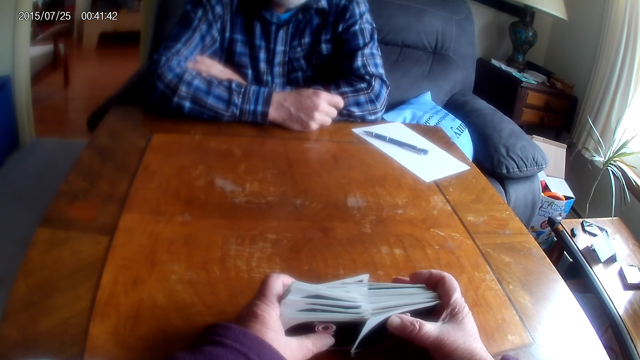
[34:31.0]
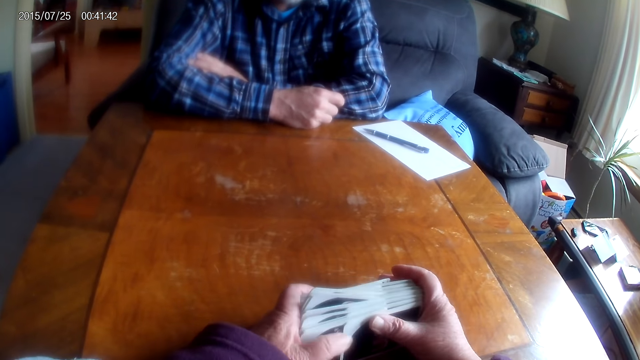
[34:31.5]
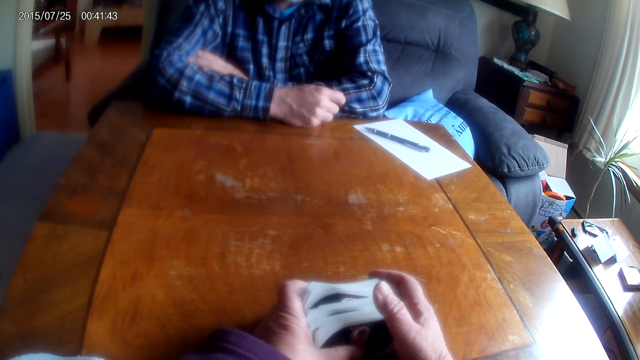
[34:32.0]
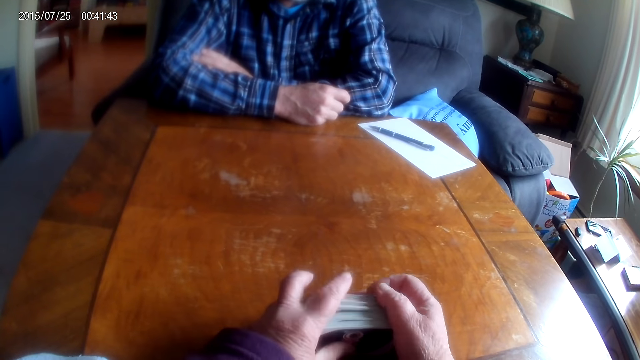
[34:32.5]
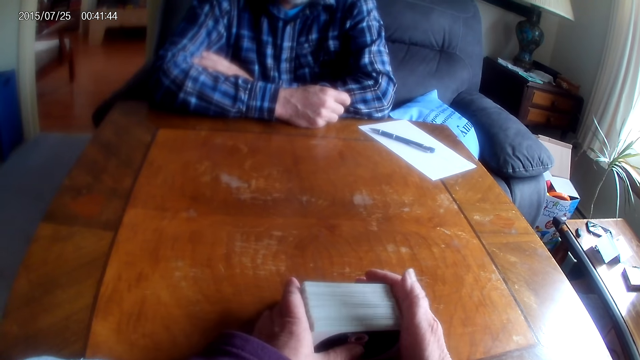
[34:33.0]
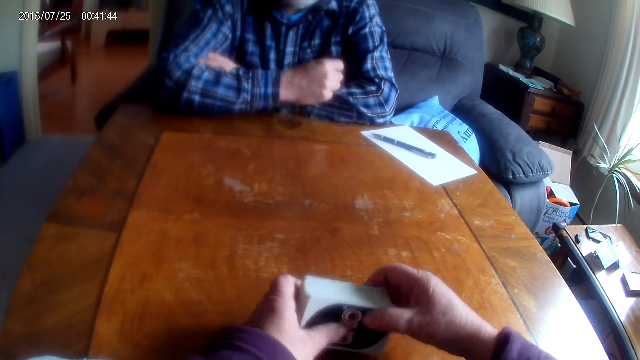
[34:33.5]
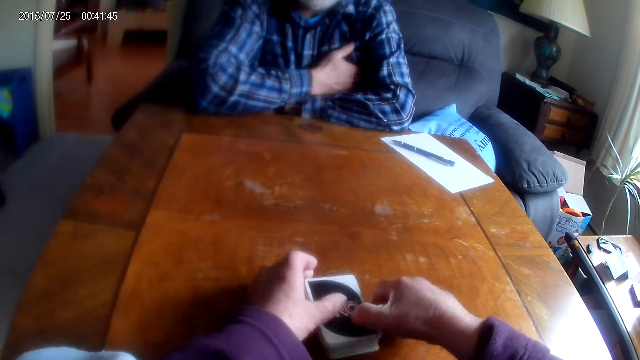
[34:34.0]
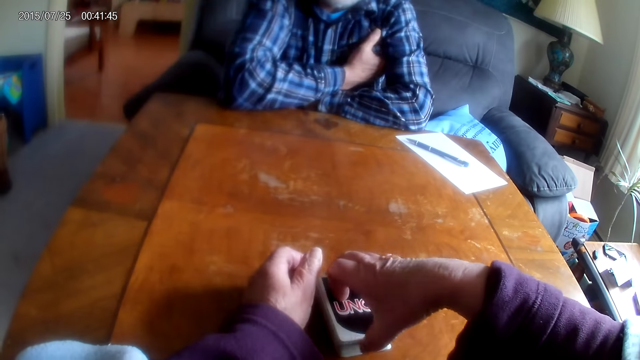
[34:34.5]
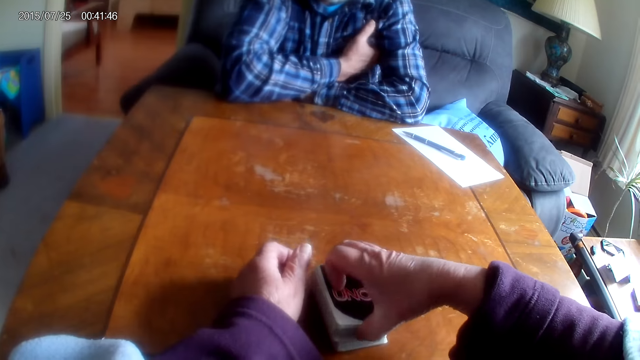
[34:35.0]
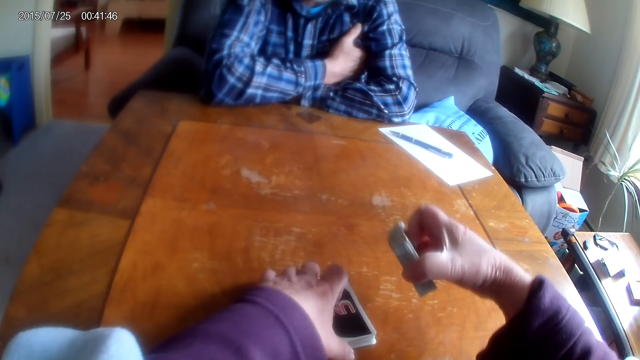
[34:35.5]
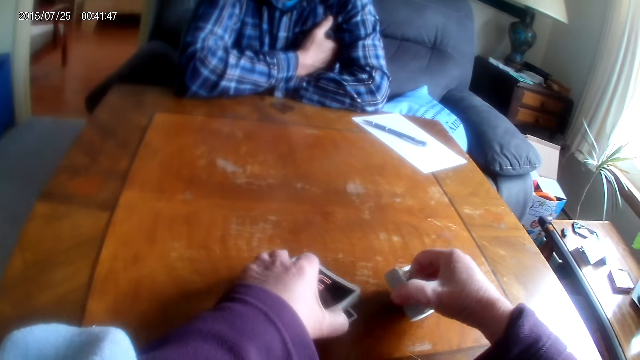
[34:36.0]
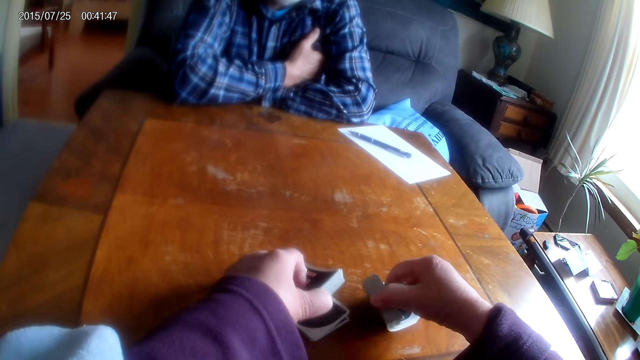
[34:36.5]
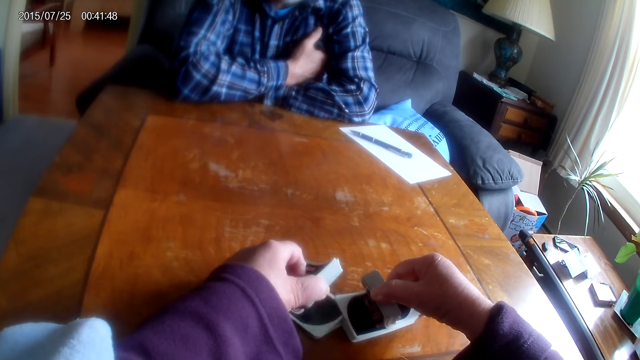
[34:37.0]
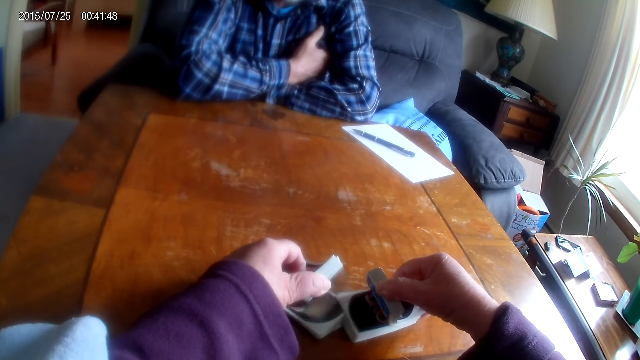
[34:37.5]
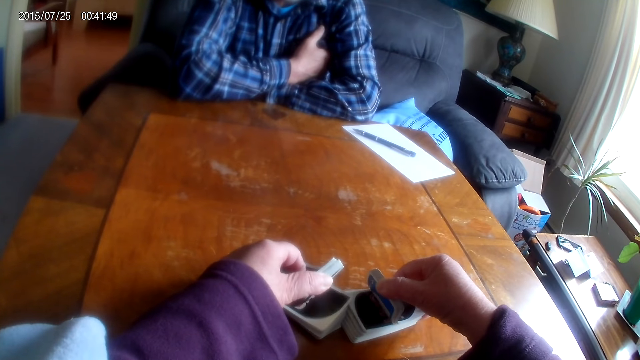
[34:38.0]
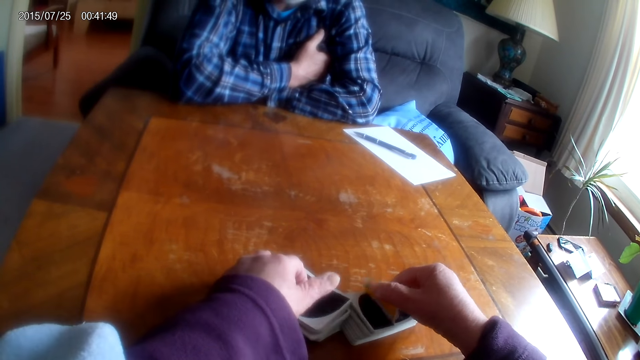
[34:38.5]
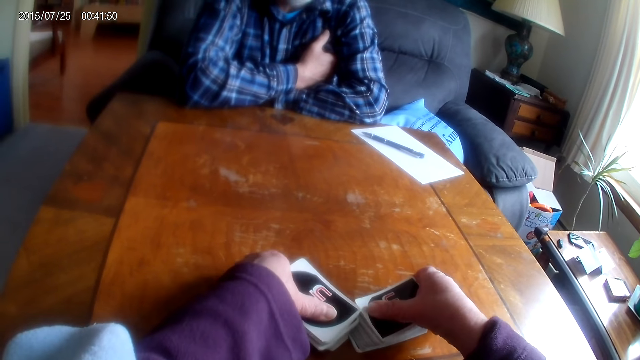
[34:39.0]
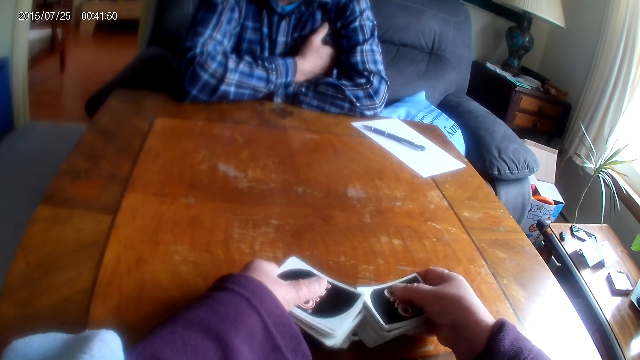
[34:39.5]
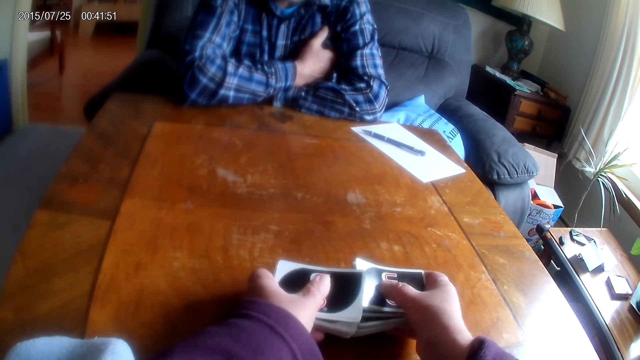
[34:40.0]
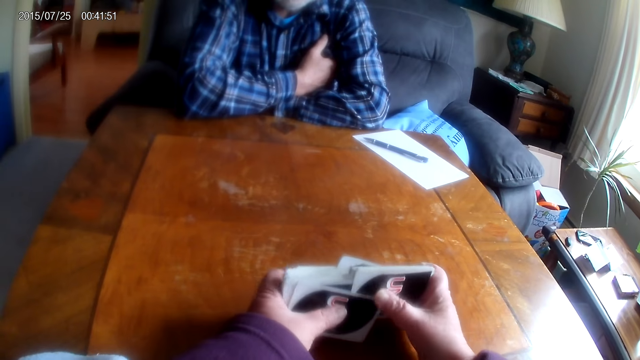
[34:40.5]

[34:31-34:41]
A man converses with the camera wearer. The man picks playing cards from the table.

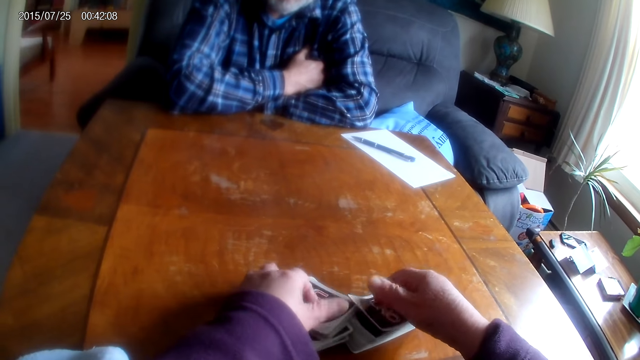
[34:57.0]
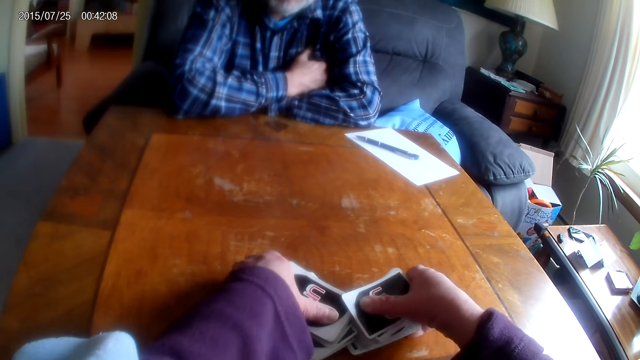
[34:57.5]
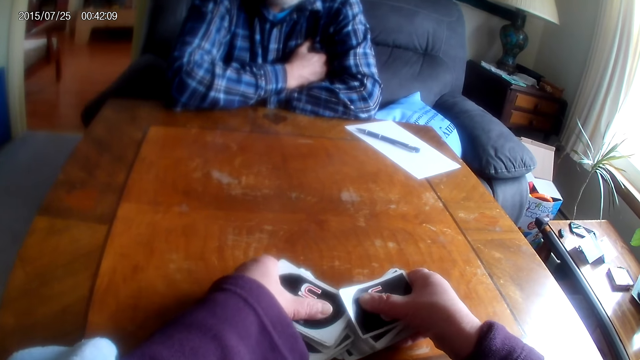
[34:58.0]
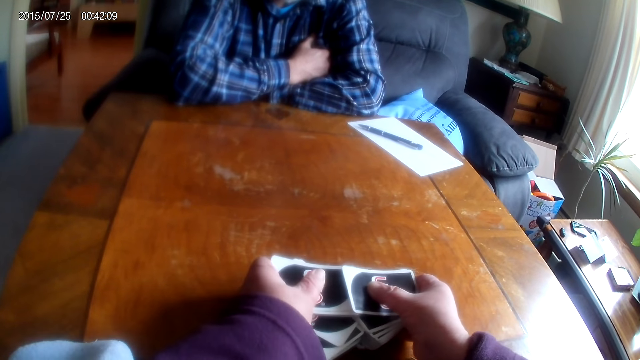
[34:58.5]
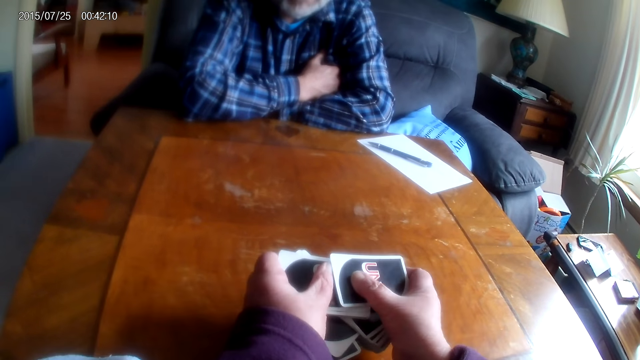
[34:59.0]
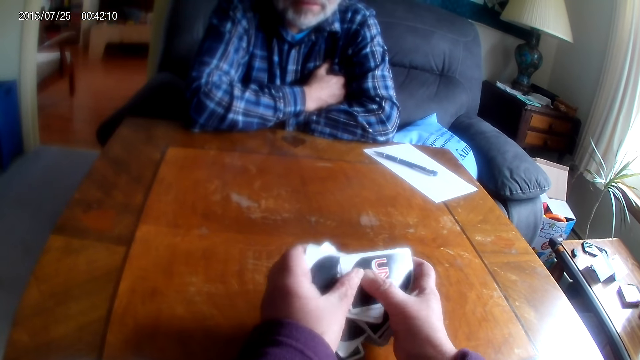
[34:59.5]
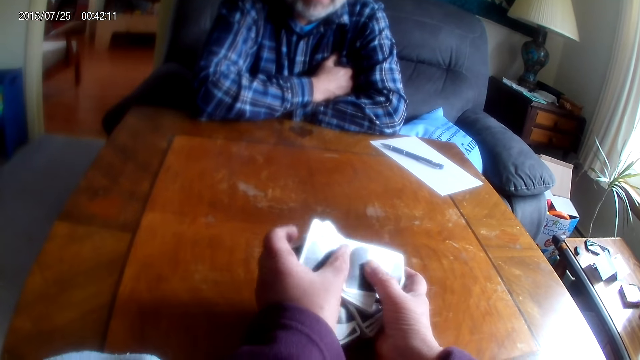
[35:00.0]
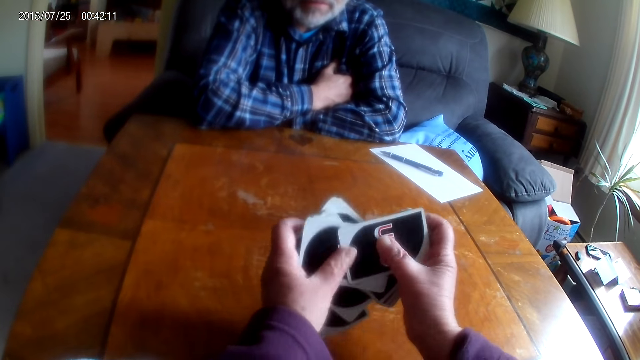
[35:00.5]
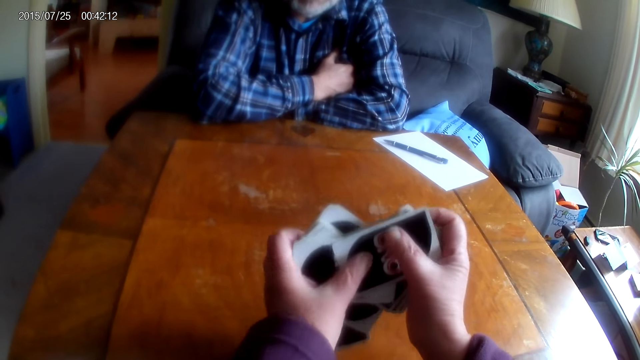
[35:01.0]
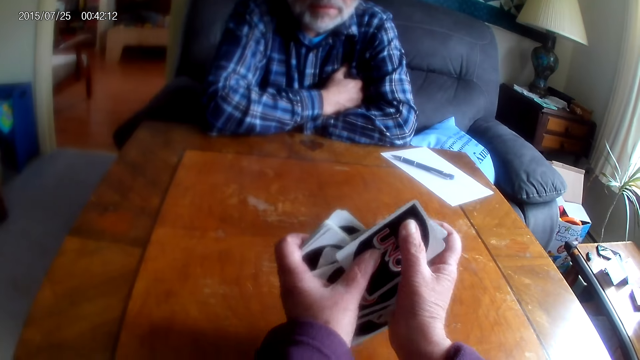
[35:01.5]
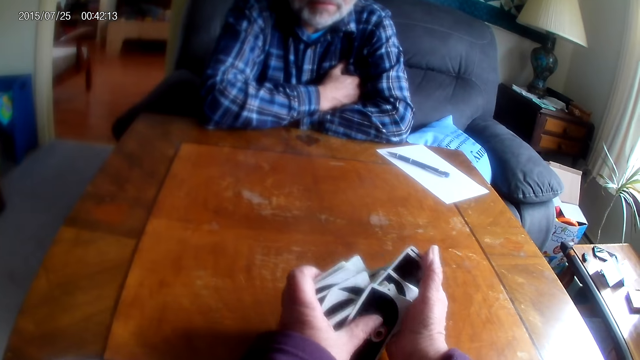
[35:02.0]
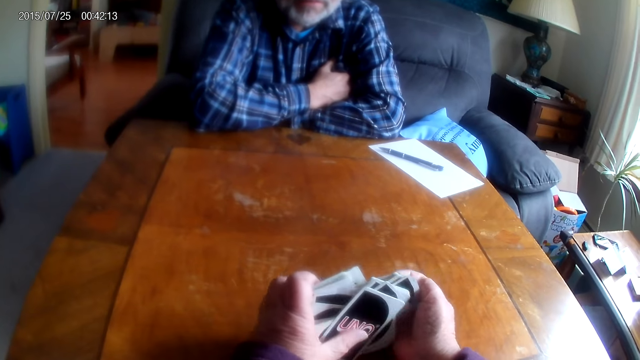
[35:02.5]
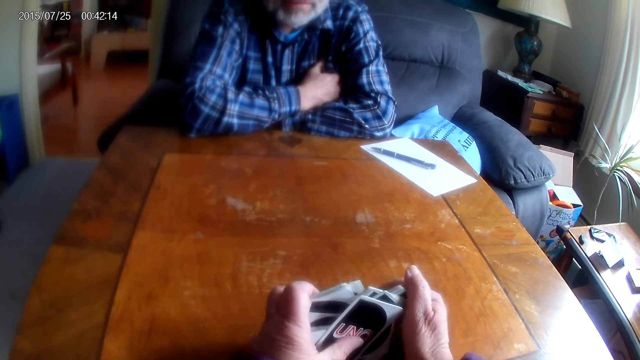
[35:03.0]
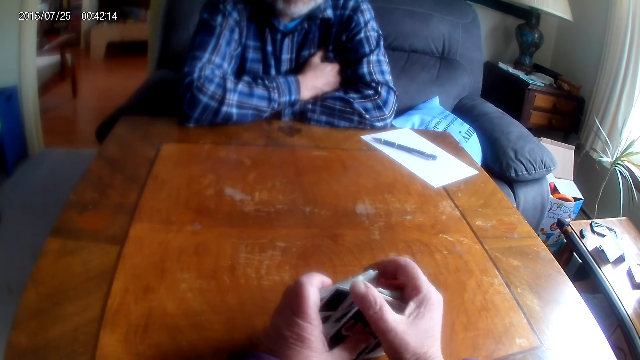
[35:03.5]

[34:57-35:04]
A person puts playing cards together.

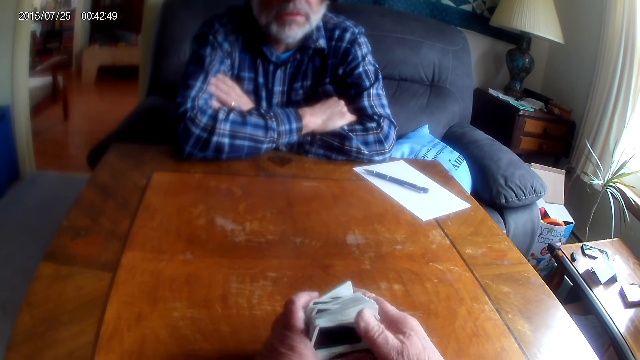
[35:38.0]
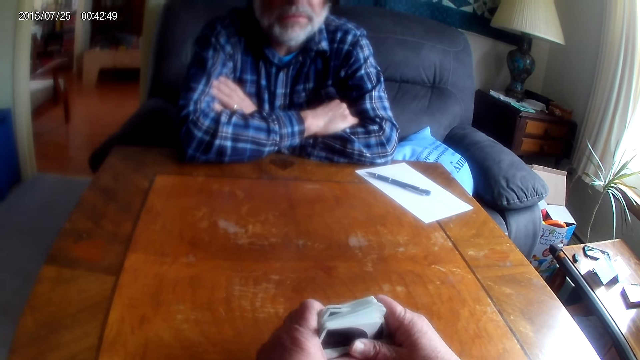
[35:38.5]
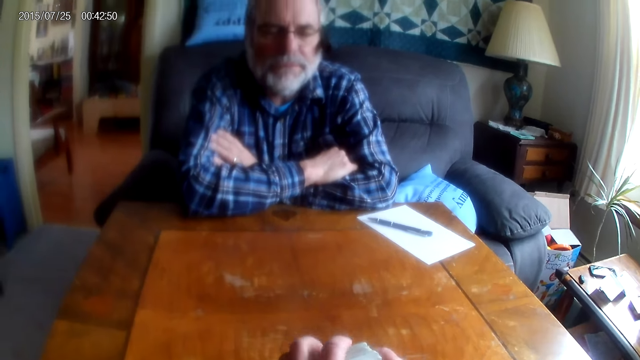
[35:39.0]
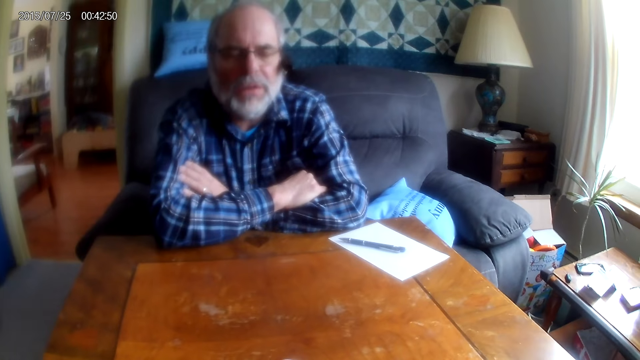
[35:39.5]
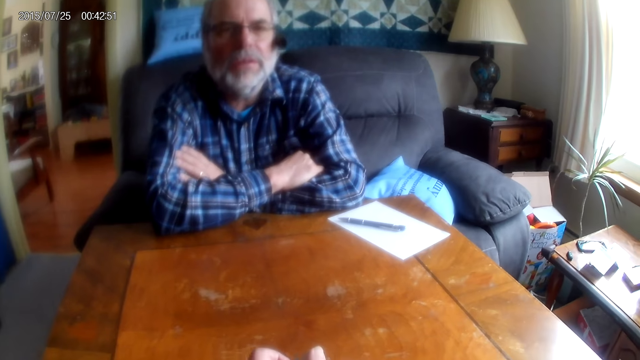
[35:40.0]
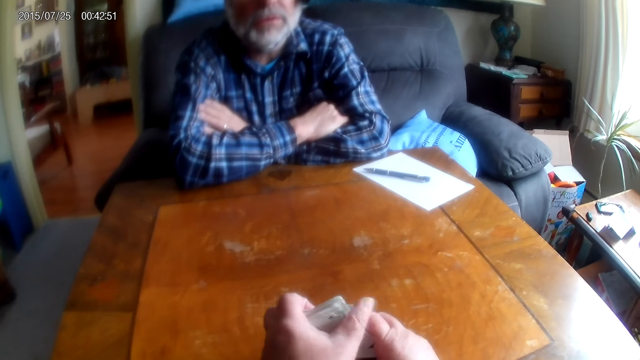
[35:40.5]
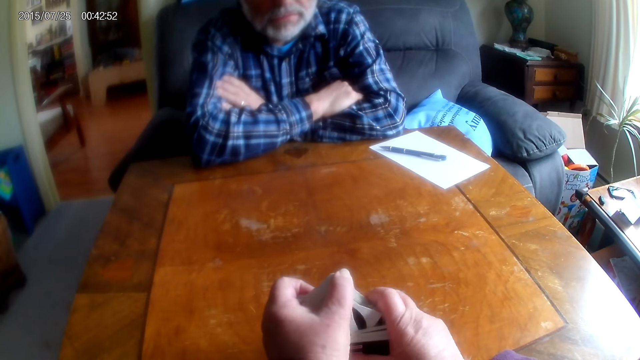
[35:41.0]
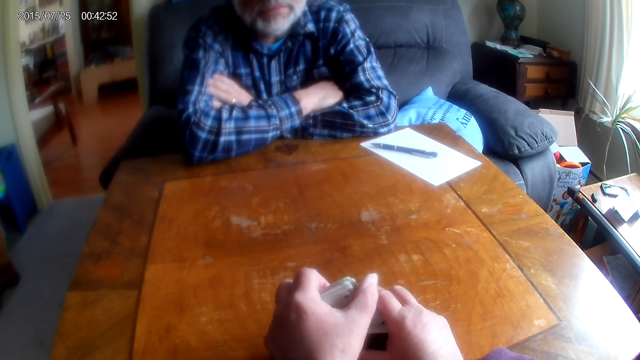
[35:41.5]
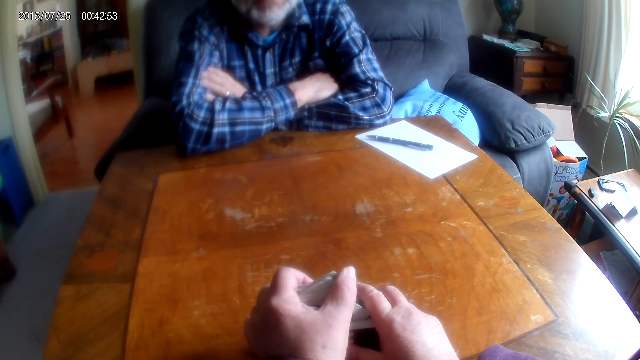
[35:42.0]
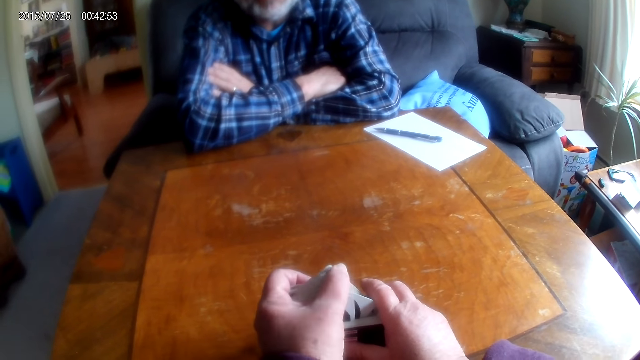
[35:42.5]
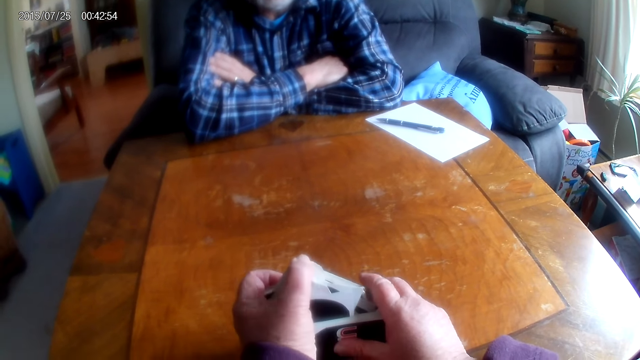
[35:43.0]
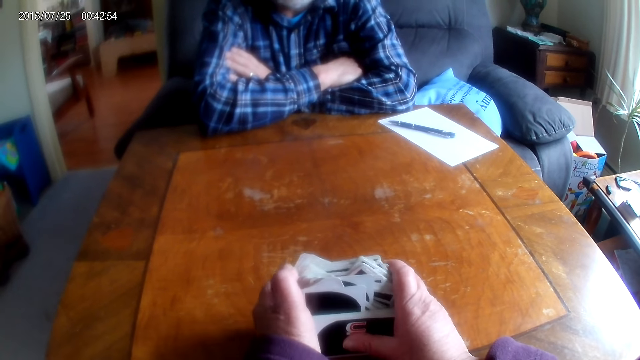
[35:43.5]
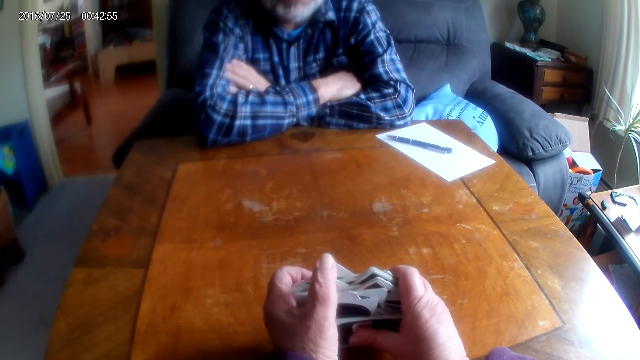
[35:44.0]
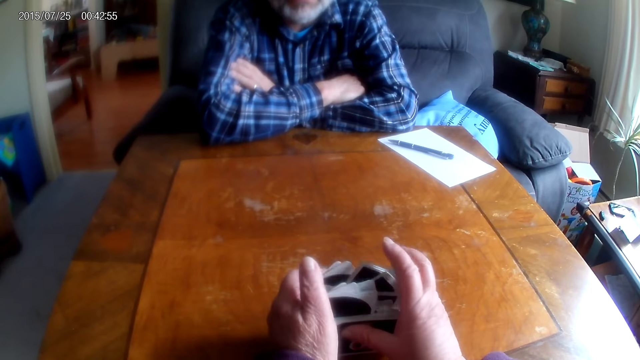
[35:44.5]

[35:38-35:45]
The camera wearer responds to a person. They arrange cards on the table.
